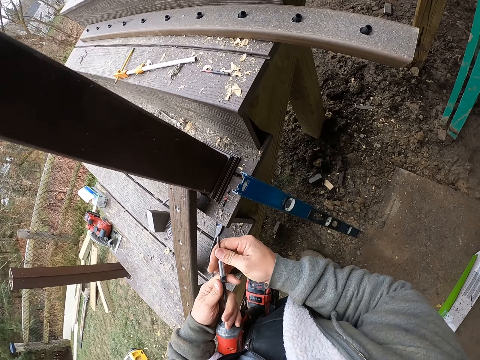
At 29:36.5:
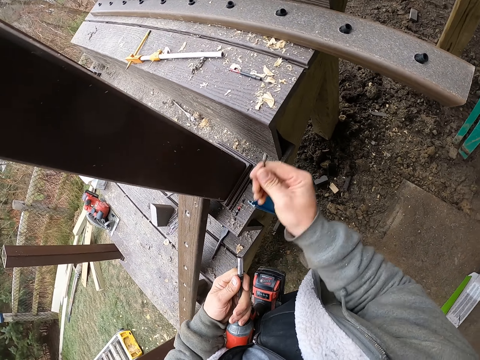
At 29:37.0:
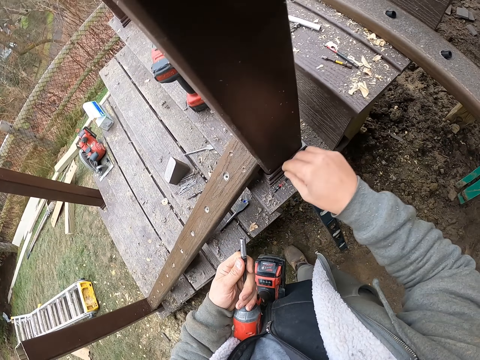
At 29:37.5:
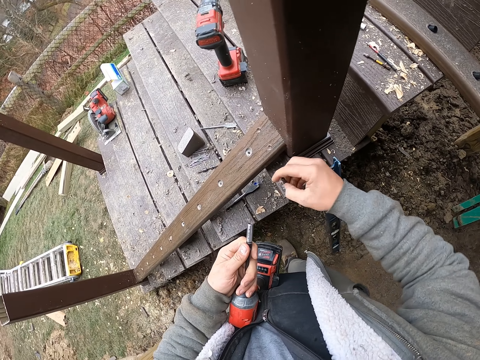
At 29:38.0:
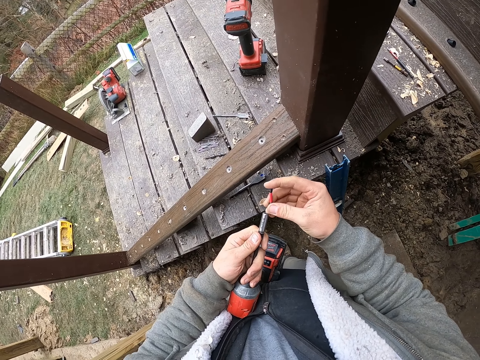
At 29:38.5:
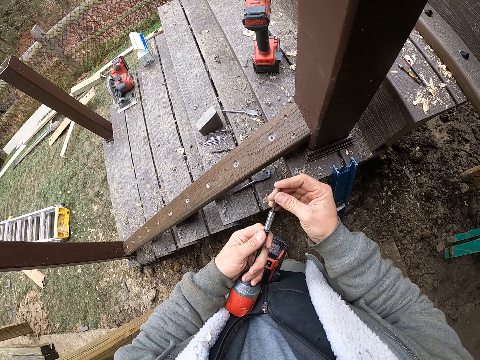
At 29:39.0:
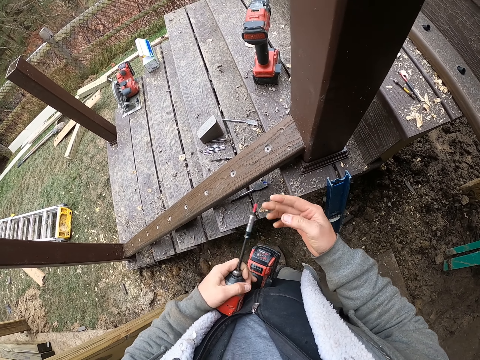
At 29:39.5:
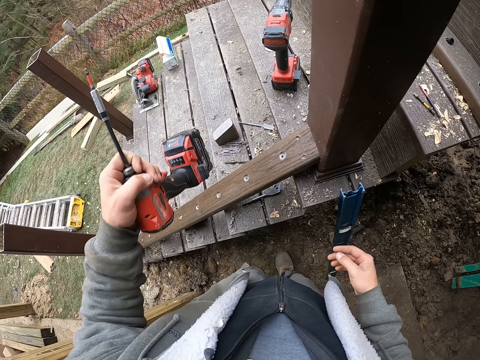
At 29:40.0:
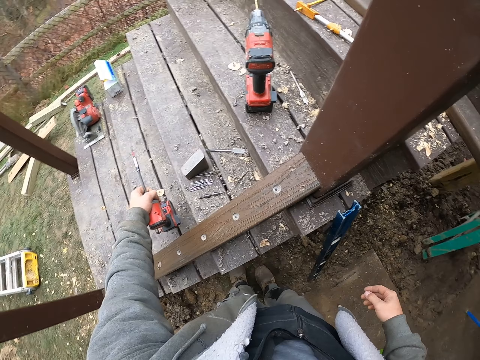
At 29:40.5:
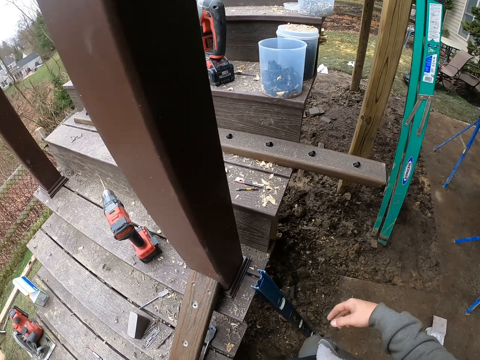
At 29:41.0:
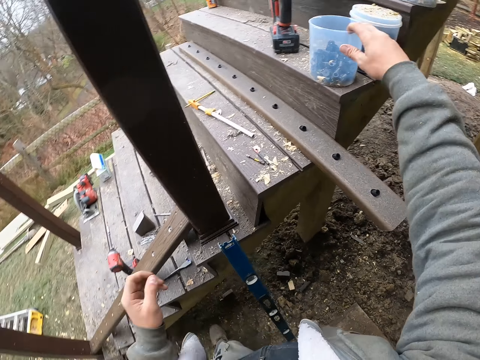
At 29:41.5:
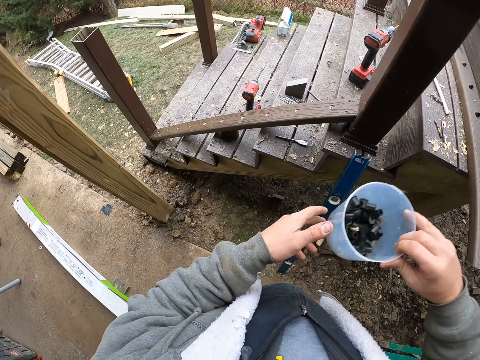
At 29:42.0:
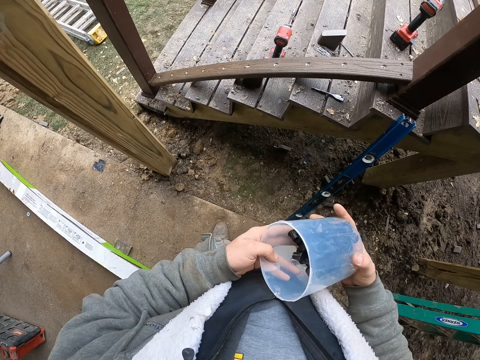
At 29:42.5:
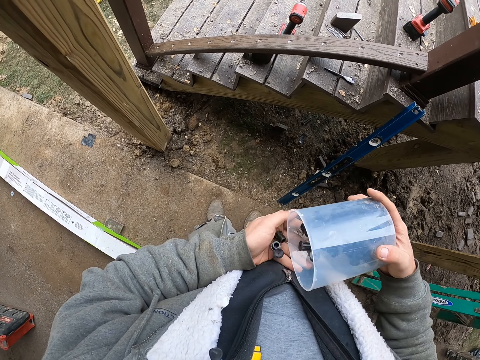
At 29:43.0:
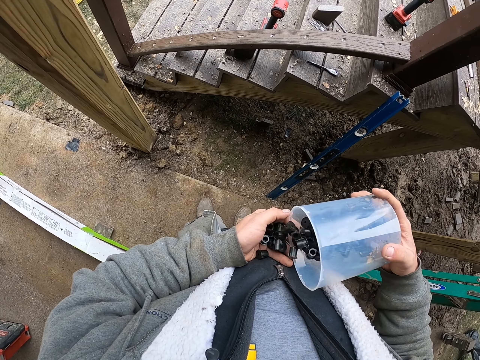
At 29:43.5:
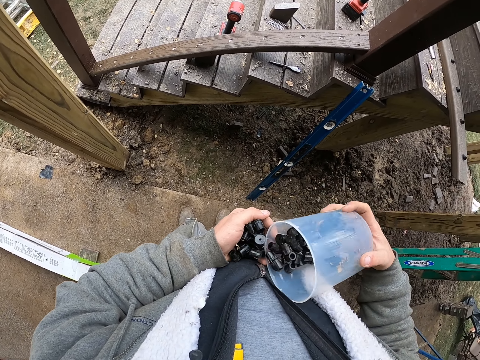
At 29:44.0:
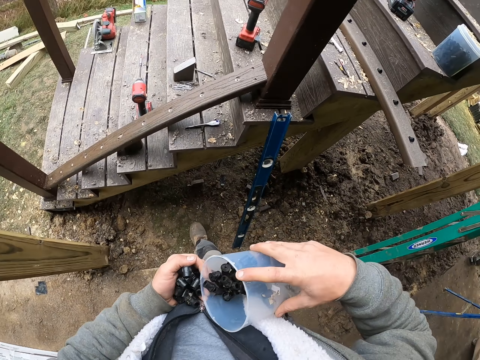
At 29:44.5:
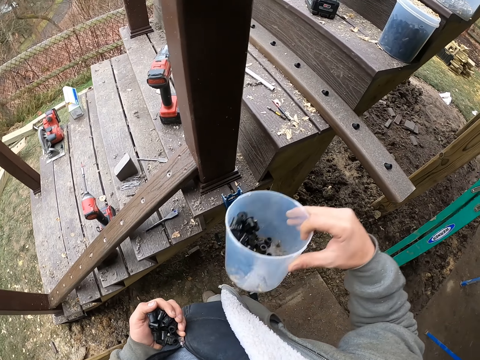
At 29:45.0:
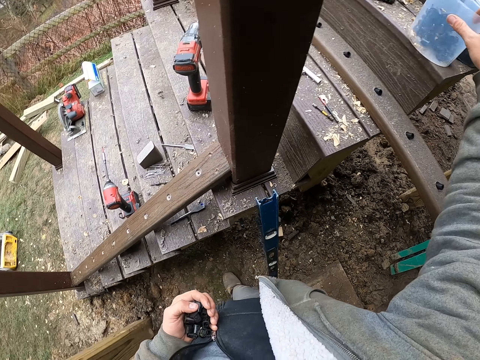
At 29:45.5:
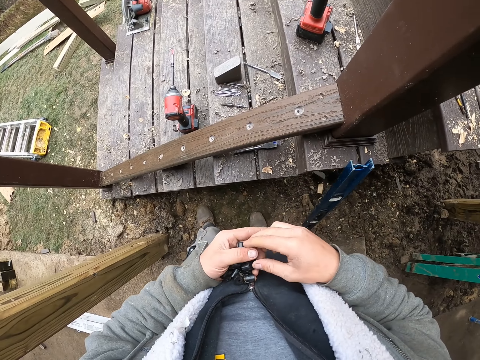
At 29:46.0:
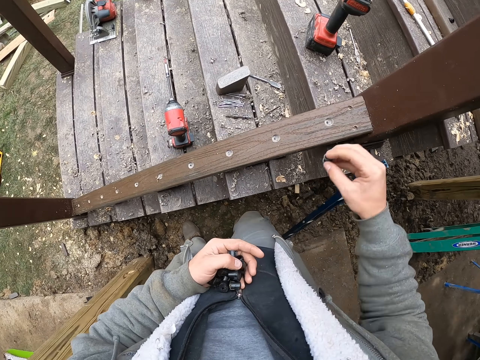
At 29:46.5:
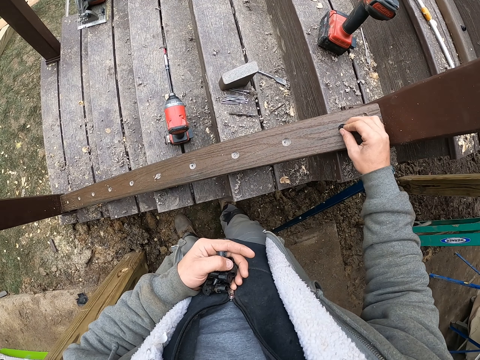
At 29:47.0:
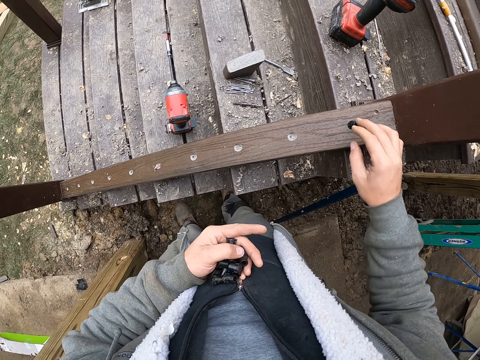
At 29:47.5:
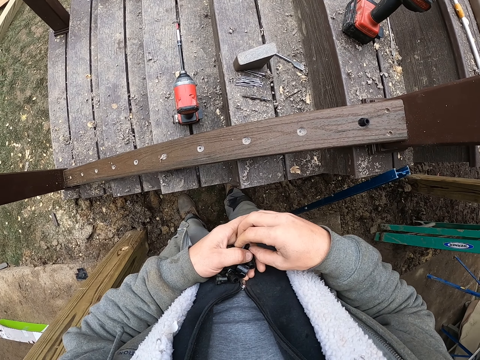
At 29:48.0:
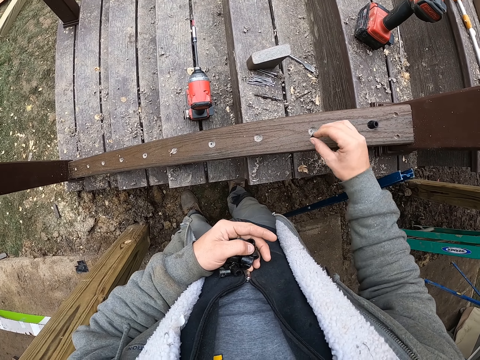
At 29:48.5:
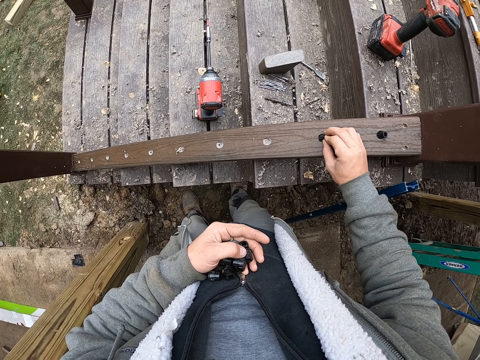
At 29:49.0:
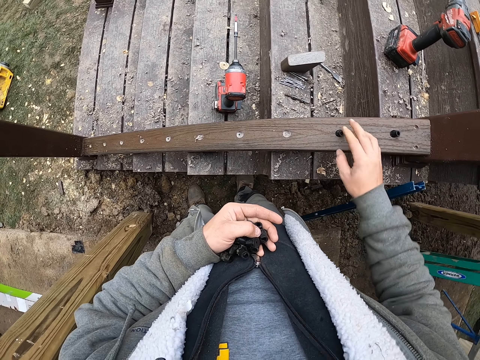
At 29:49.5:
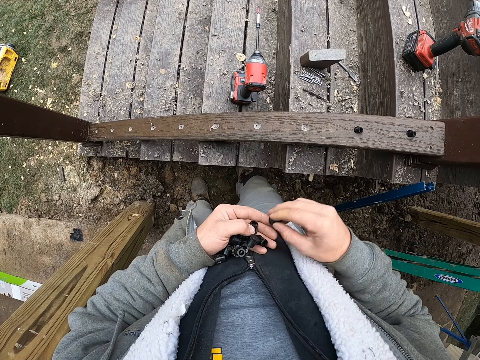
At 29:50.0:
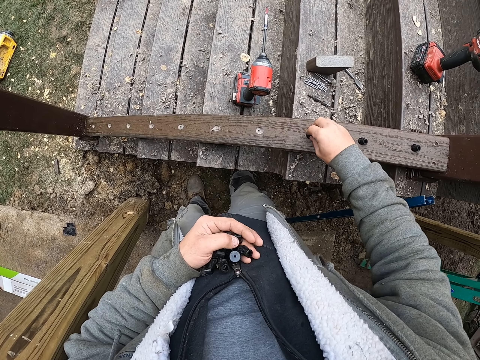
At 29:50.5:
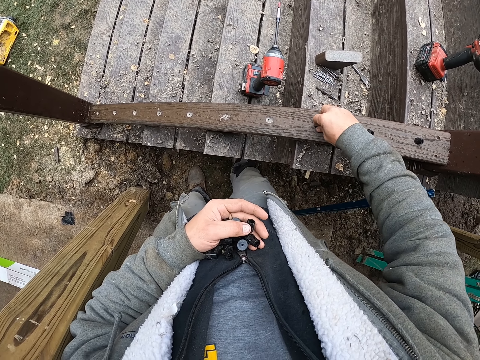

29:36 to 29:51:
The camera wearer removes the countersink drill bit. They put the countersink drill bit aside. They take the countersink drill bit. They fix the countersink drill bit to the drill. They put the drill on the staircase. They pick a tin from the staircase. They put the plugs or nuts in the hand. They put the tin on the staircase. They put the plugs or nuts in the holes of the wood.

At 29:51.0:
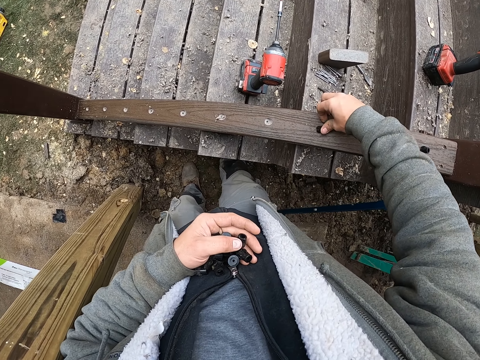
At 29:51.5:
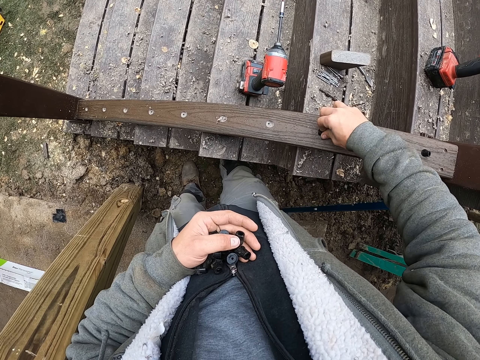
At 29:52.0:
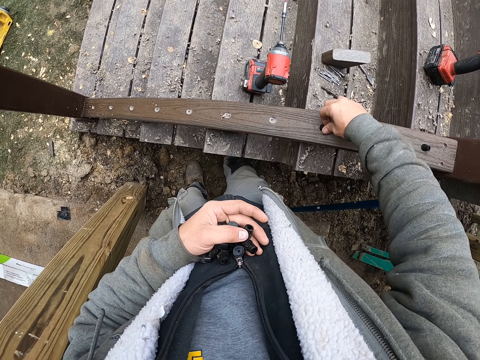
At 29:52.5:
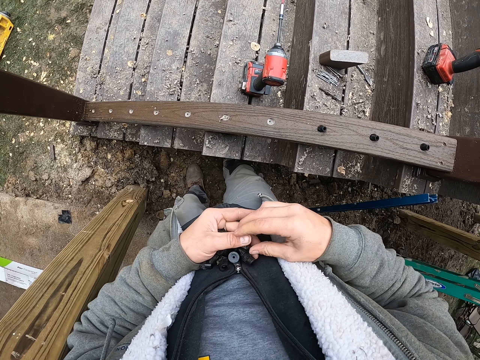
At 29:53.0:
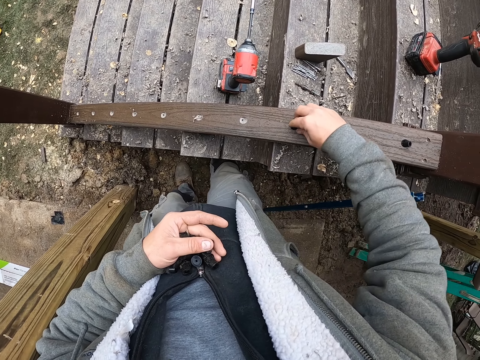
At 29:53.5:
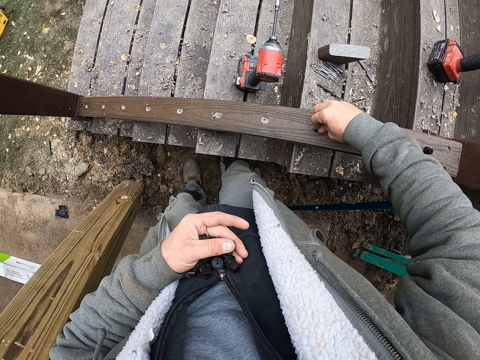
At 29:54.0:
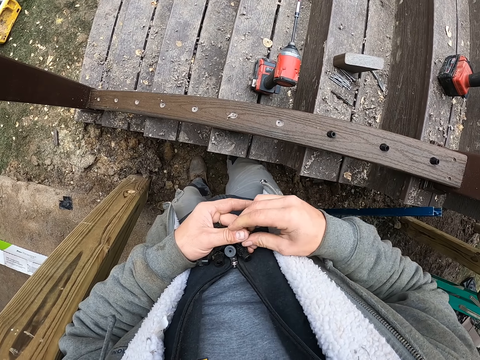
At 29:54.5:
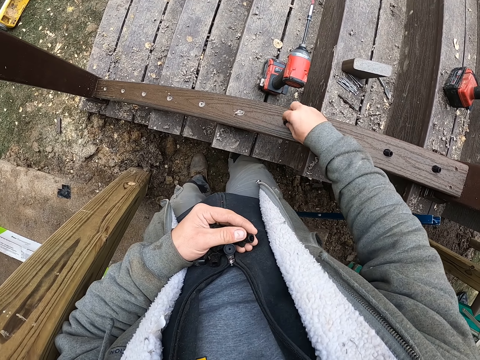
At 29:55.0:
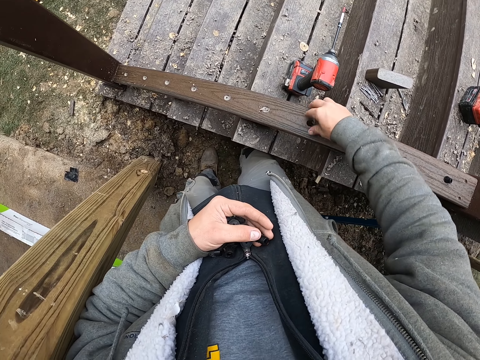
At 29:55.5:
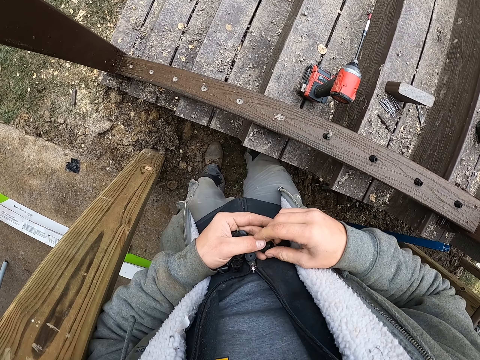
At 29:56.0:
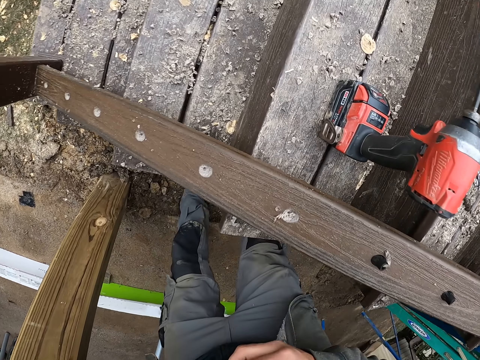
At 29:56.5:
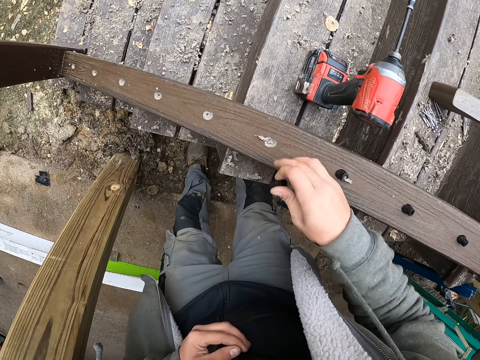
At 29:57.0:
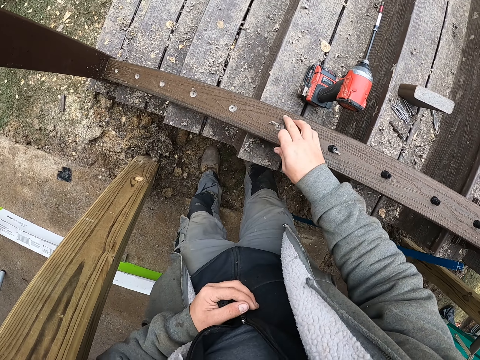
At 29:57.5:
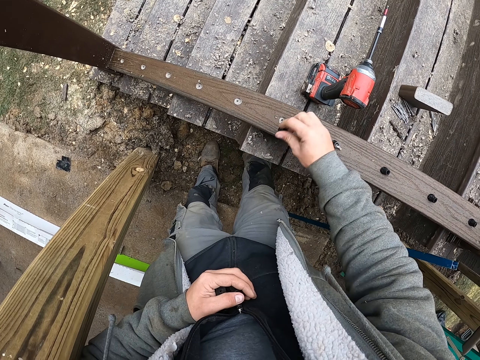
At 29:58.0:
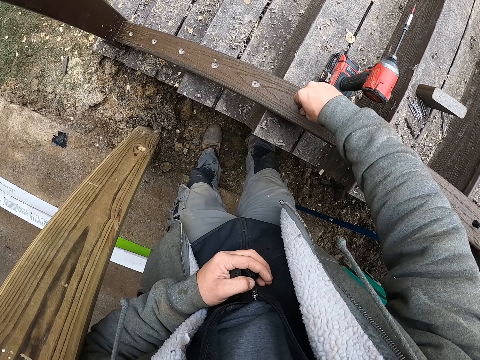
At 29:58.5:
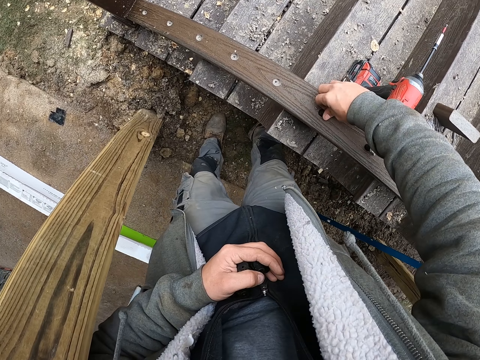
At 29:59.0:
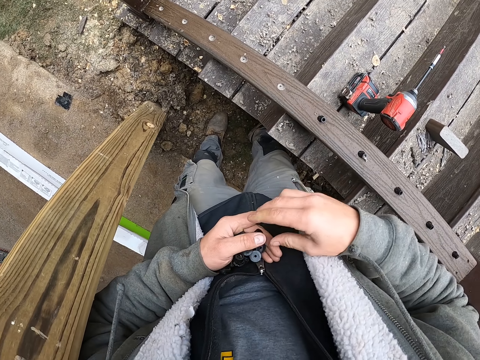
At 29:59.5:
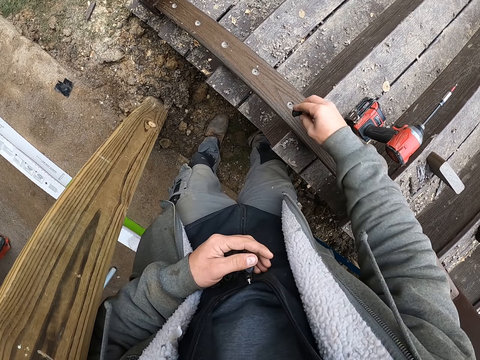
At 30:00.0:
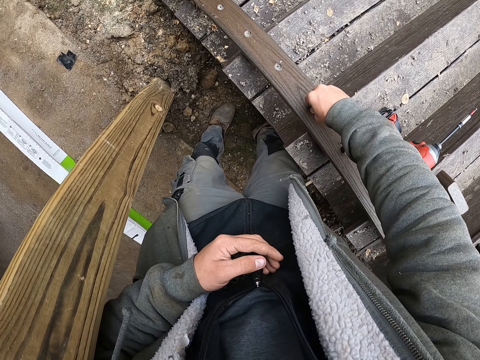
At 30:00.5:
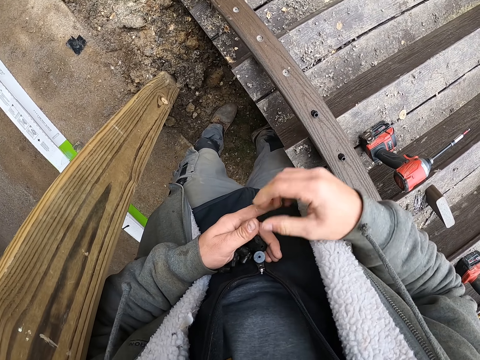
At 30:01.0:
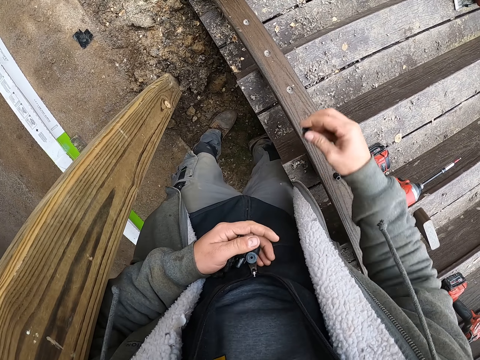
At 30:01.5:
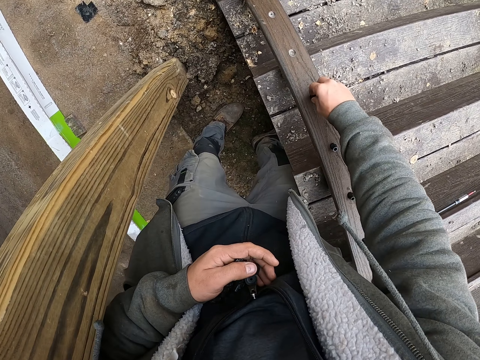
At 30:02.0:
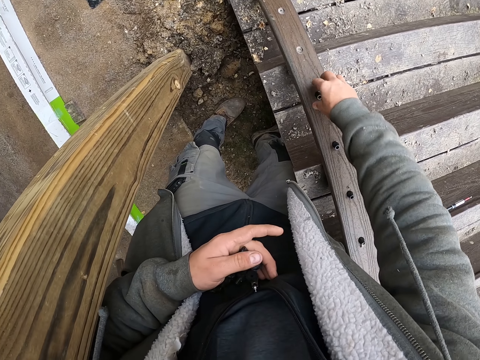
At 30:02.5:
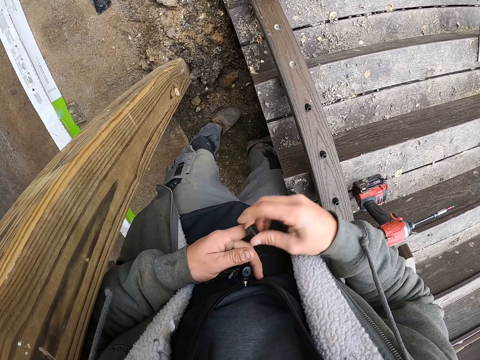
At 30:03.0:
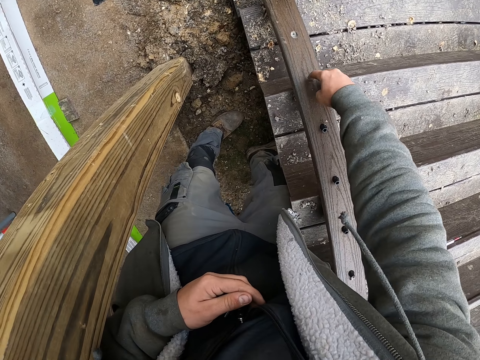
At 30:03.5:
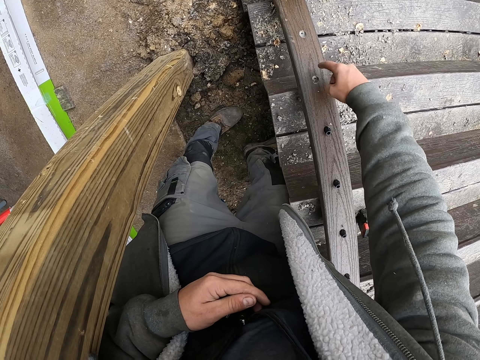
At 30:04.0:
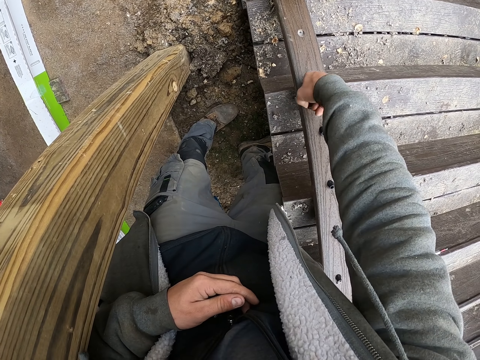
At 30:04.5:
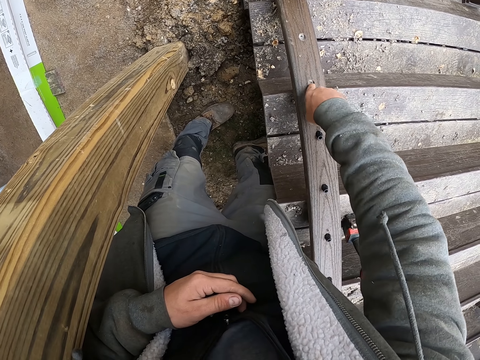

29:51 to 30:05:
The camera wearer wipes dust from the hole. They put the plugs in the holes of the wood. They wipe the hole.
